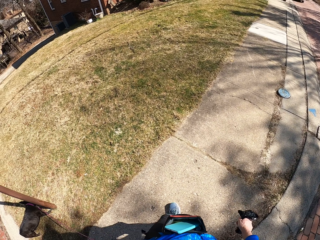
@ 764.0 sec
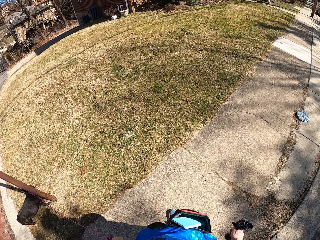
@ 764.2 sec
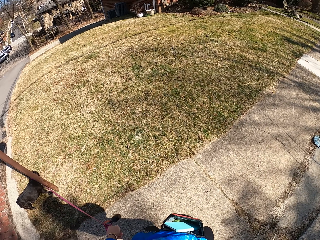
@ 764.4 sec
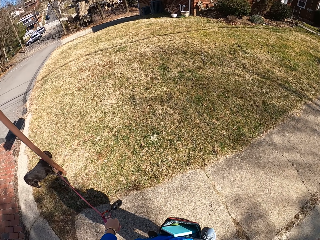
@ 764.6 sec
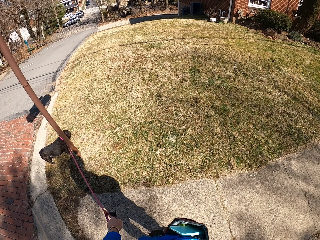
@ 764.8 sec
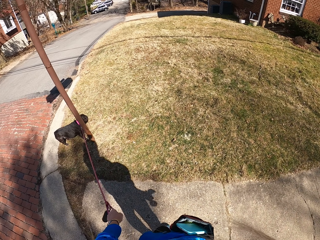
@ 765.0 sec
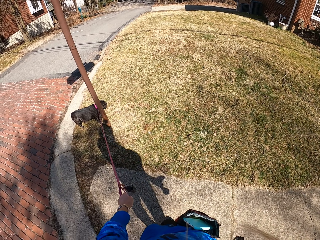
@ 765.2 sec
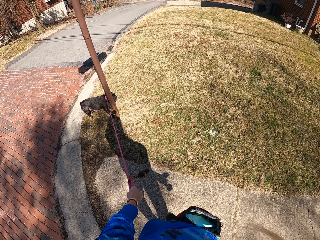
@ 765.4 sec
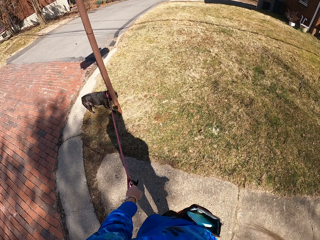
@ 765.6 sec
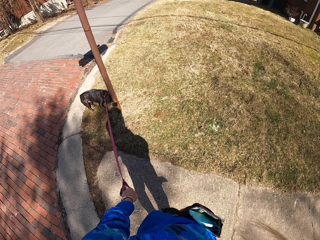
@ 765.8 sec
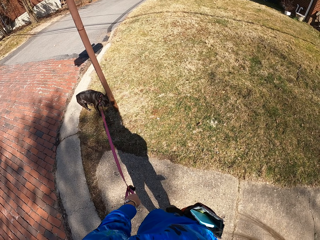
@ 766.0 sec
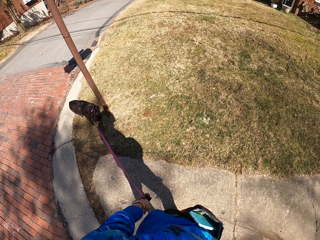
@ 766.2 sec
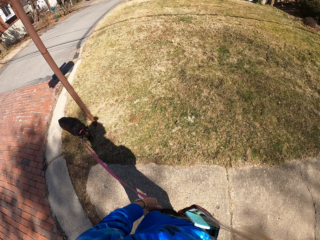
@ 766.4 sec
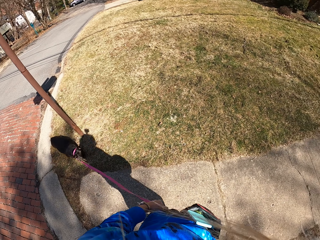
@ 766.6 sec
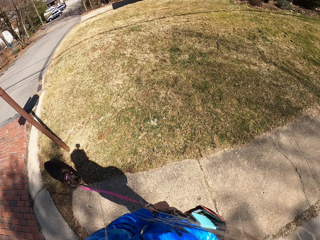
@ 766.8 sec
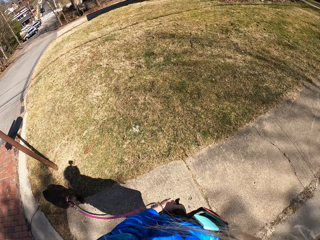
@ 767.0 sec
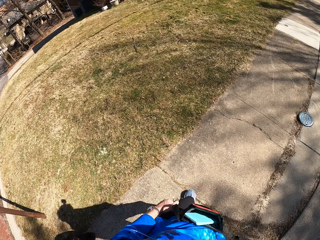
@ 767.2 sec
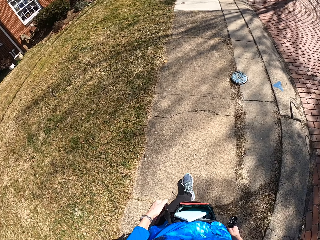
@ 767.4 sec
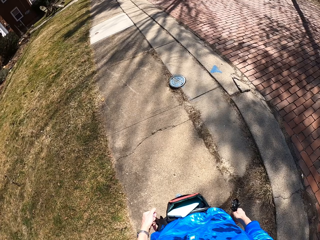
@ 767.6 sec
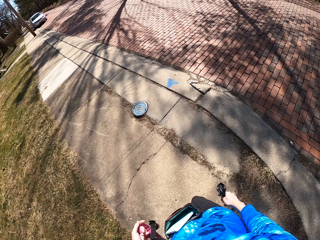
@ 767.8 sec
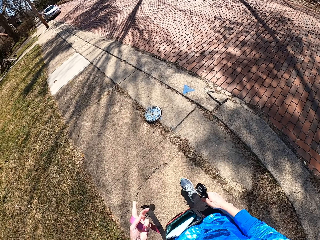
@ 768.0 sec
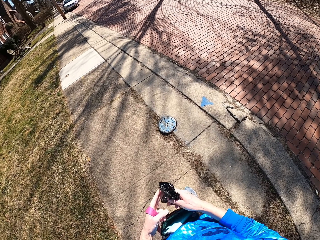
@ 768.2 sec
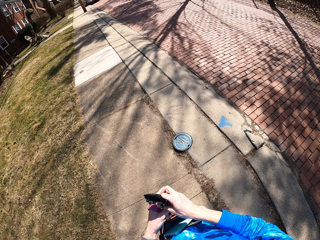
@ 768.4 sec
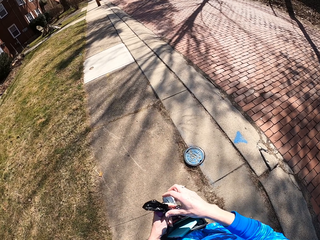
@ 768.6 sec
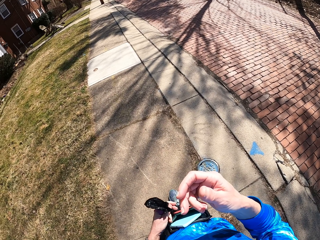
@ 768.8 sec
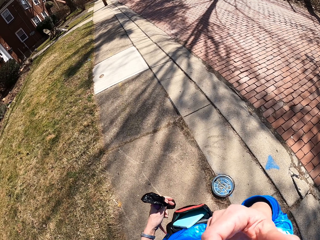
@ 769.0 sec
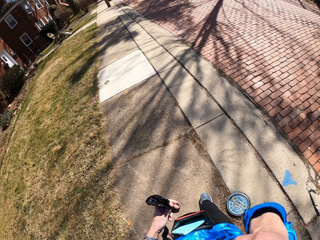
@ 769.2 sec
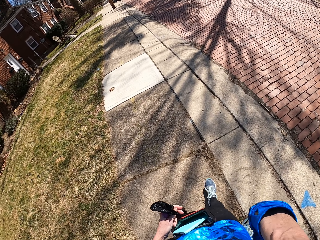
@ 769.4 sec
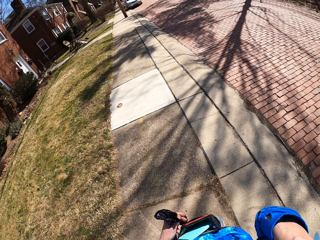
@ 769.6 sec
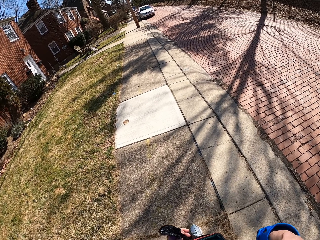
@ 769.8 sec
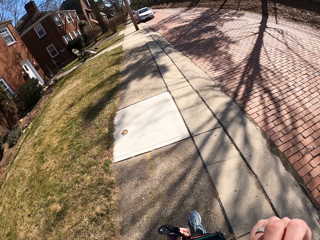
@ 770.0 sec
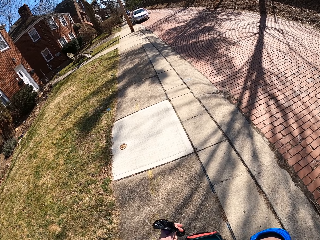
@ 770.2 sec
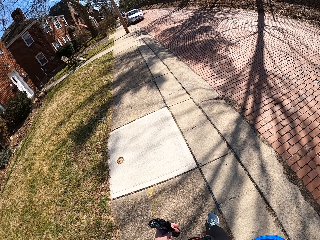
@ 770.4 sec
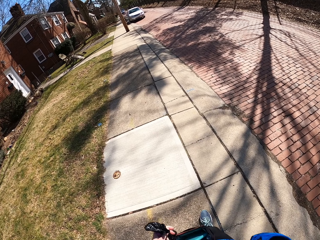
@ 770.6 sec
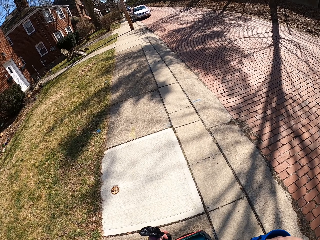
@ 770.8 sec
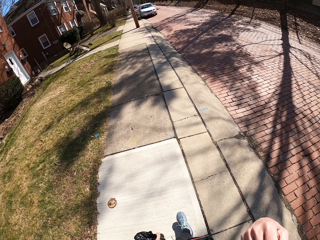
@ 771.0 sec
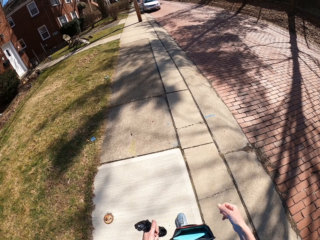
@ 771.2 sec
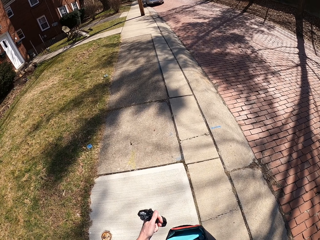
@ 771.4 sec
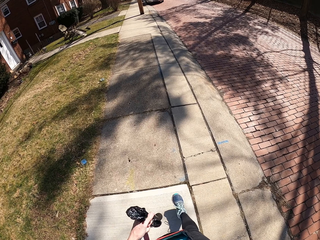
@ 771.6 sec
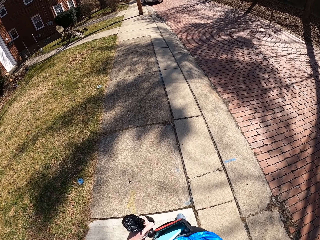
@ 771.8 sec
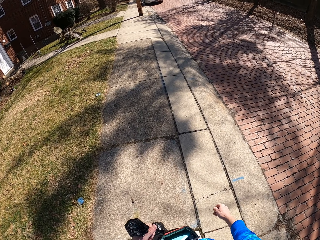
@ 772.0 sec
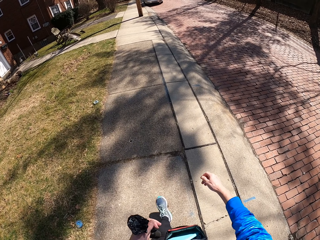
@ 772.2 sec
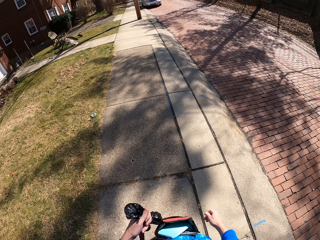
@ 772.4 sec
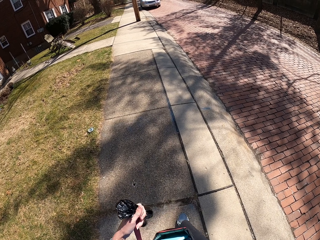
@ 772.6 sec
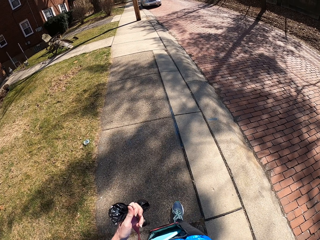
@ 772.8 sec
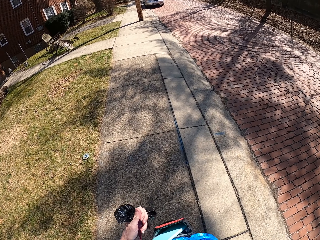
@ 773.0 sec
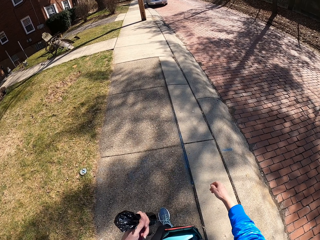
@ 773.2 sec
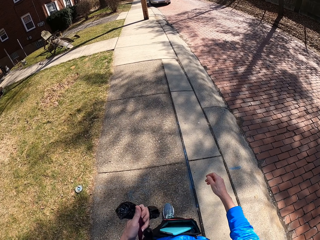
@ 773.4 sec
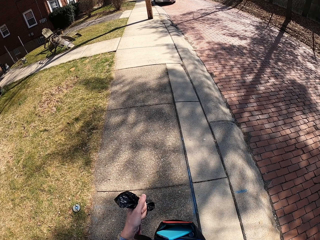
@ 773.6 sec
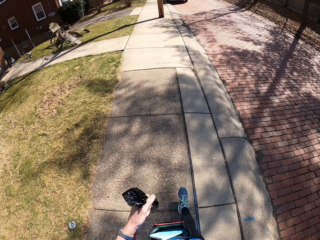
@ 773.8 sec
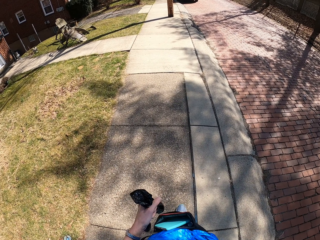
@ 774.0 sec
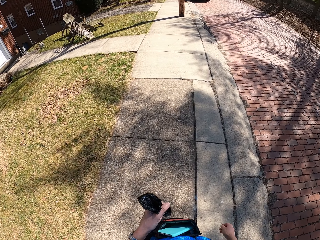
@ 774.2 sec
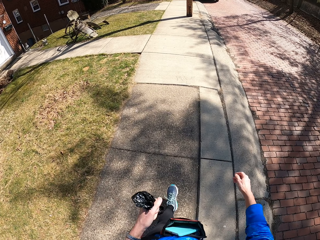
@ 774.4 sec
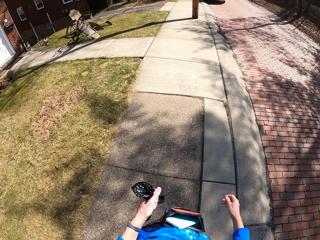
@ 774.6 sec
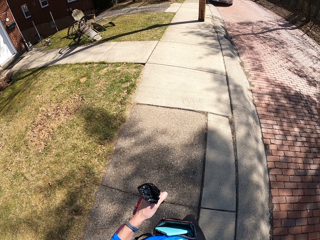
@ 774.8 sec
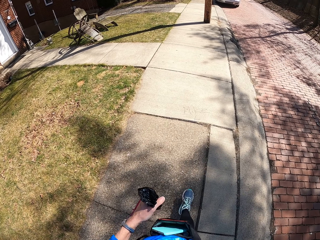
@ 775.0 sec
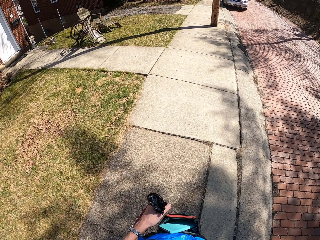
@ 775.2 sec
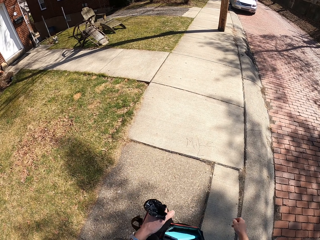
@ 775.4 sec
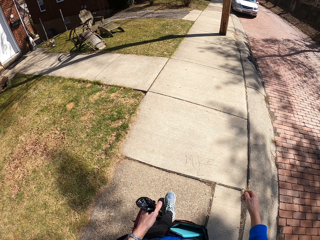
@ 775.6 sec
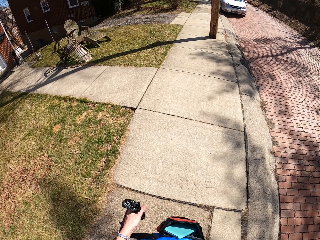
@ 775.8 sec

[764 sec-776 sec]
The camera wearer looks at the pet. They pull the dog leash. They walk along the road. They move the dog poop bag to the left hand. They hold the nylon bag by the left hand. They touch something. They adjust the hair. They walk along the road.

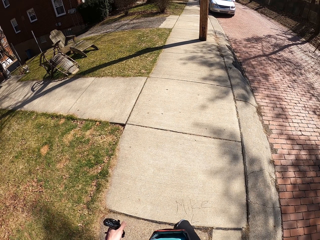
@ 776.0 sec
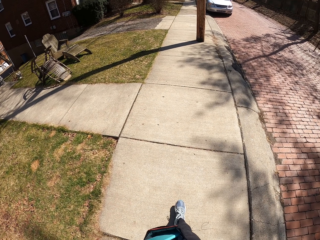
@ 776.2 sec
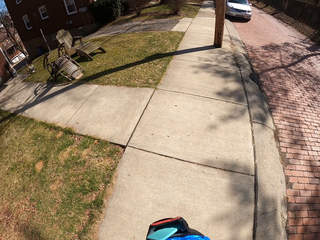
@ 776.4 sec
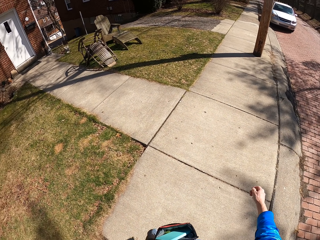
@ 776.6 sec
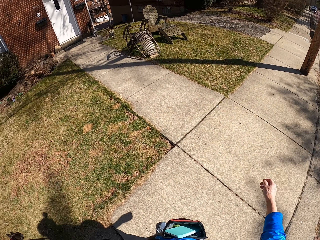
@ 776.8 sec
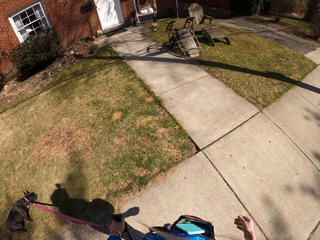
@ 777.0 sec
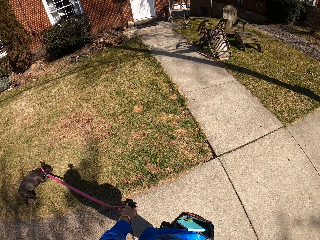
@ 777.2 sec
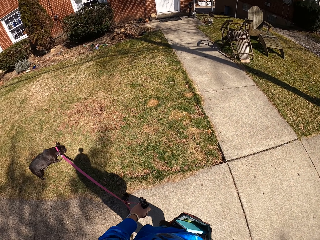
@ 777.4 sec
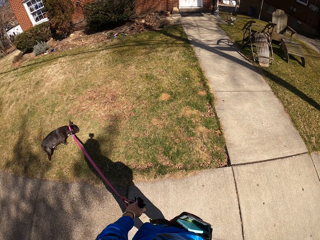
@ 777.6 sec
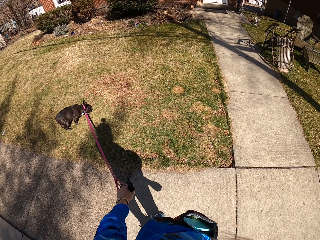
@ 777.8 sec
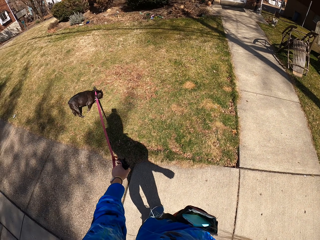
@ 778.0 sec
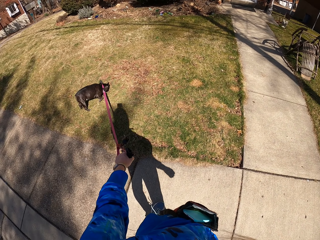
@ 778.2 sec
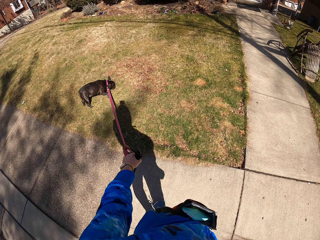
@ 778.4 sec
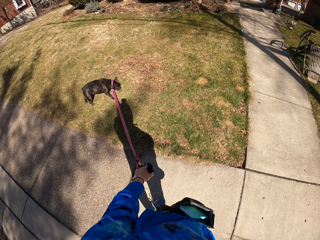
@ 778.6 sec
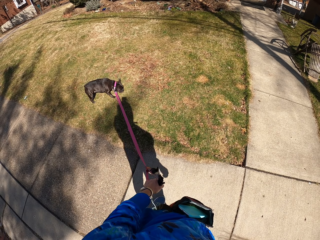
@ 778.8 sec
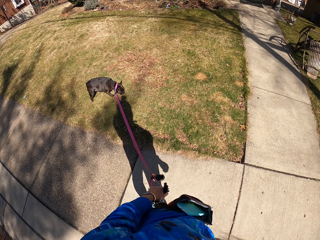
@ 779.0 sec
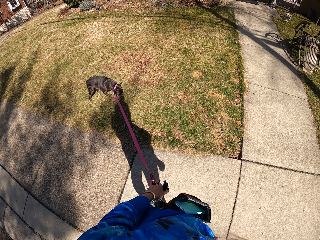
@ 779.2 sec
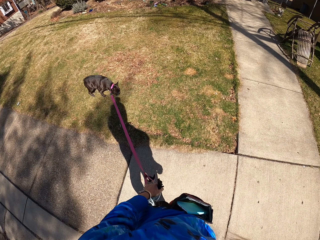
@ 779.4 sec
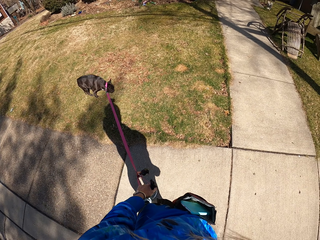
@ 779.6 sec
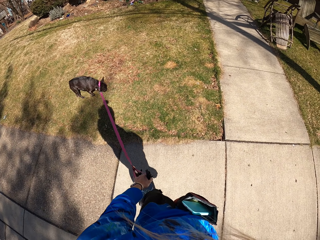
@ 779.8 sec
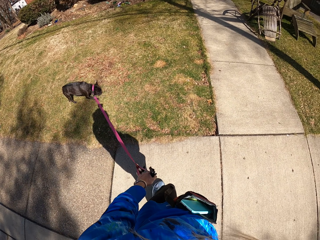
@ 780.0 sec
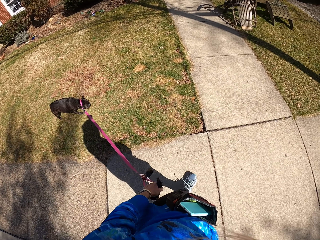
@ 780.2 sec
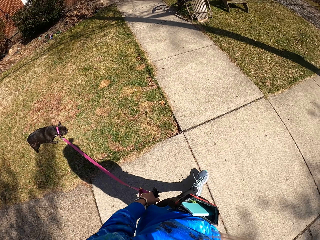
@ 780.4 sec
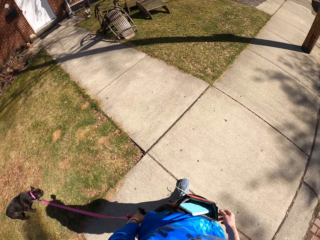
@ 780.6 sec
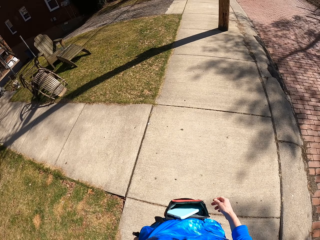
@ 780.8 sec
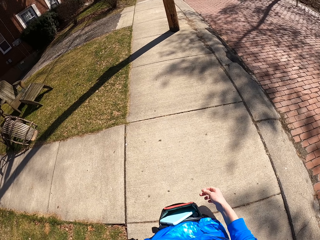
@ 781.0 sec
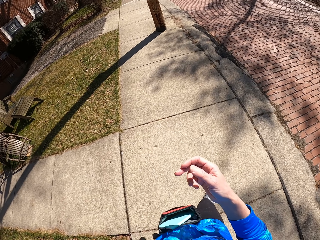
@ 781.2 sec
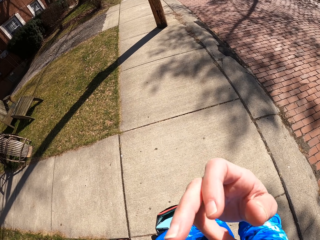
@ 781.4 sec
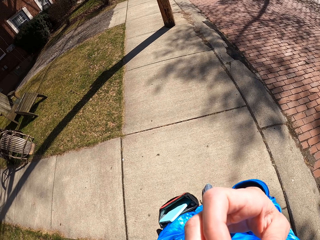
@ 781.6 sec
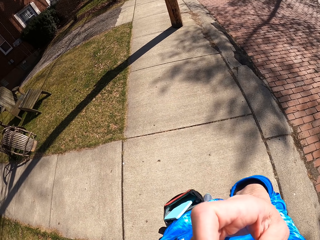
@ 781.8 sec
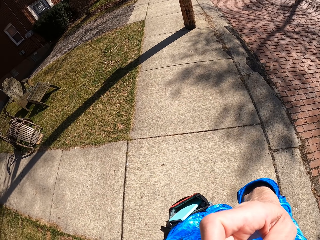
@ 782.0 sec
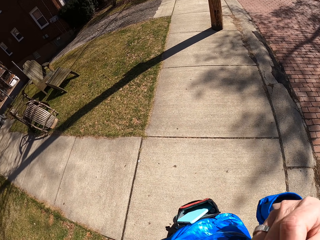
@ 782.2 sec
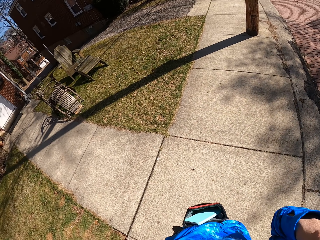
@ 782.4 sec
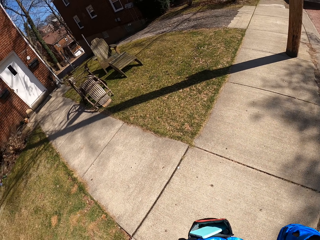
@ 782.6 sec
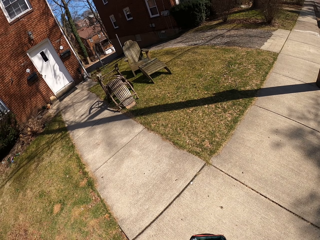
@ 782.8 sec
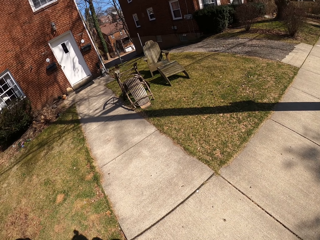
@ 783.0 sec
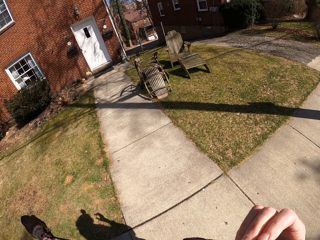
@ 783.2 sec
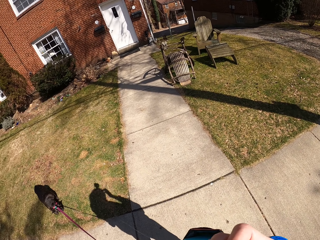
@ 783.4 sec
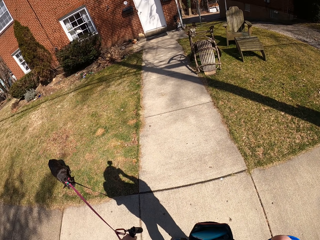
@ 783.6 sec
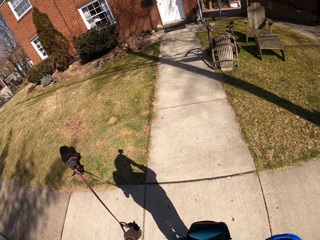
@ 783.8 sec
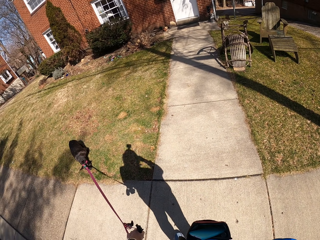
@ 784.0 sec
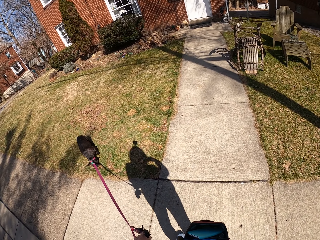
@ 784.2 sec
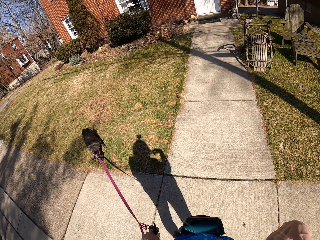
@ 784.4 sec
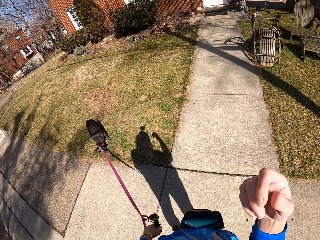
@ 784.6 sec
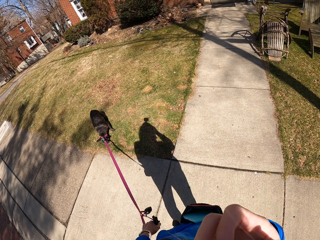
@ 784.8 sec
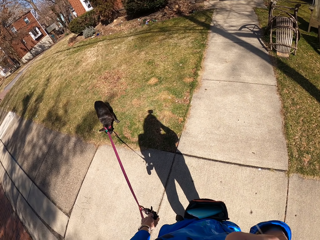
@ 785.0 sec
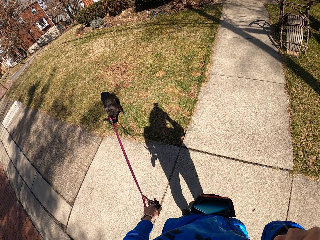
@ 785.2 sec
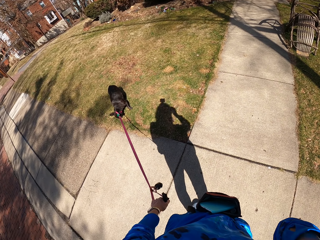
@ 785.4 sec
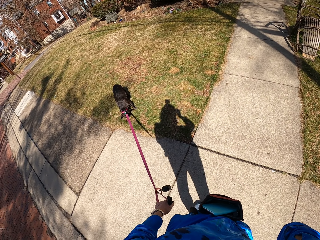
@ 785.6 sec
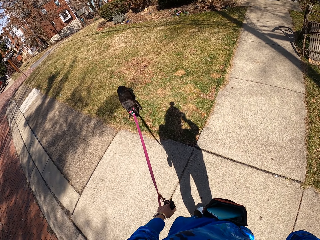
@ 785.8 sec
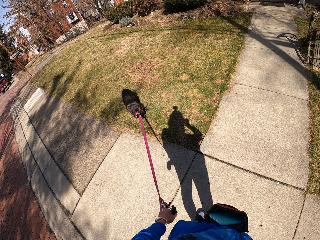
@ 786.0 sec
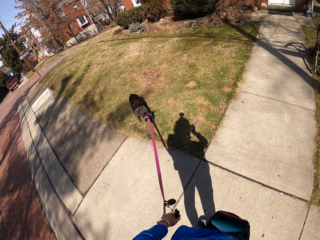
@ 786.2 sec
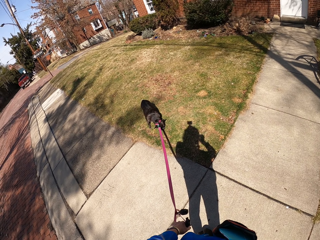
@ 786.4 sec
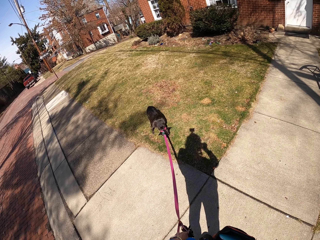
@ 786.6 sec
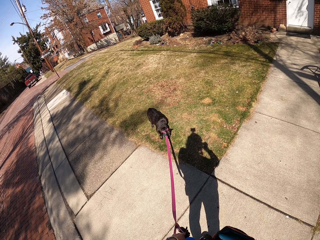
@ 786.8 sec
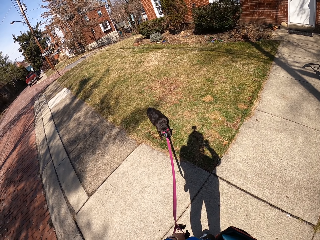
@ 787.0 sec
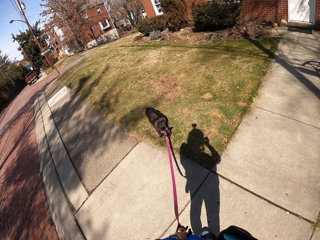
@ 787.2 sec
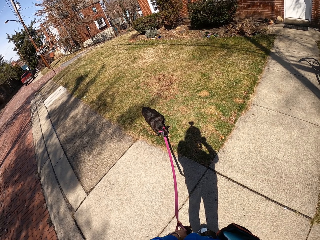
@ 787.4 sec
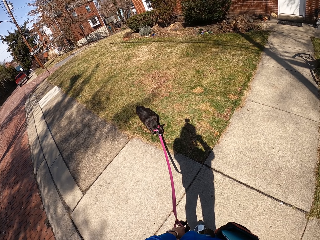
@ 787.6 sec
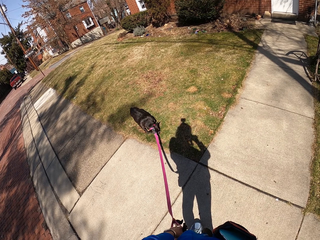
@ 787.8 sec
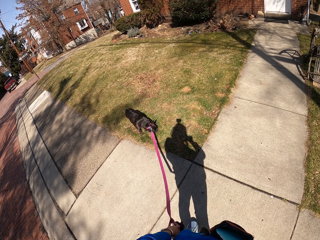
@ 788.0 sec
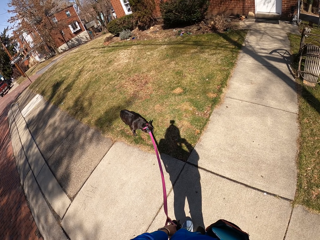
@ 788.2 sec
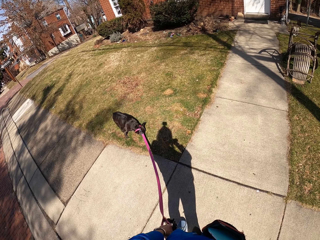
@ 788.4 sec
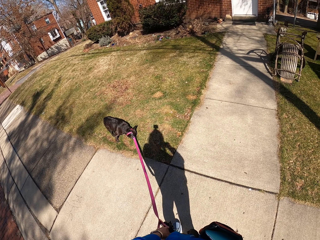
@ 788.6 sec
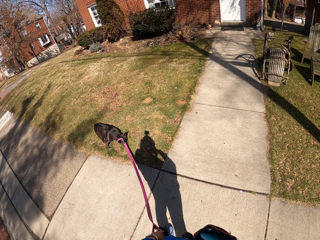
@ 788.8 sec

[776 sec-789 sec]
The camera wearer looks at the pet. She pulls the dog leash. She walks along the road. She touches something. She scratches her face. She looks at the pet. She adjusts her hair.
